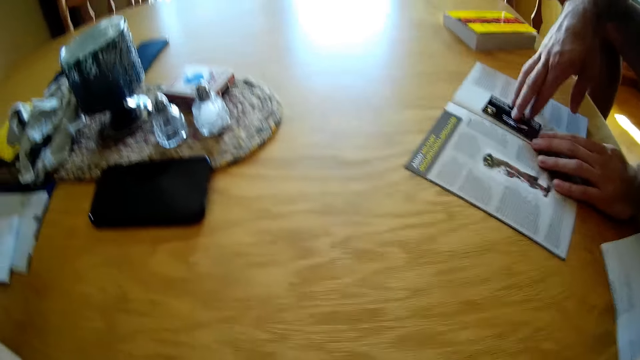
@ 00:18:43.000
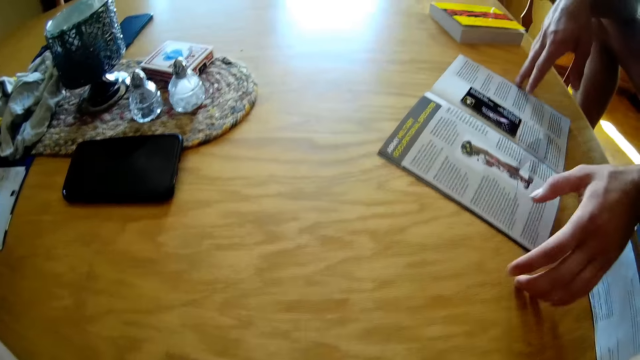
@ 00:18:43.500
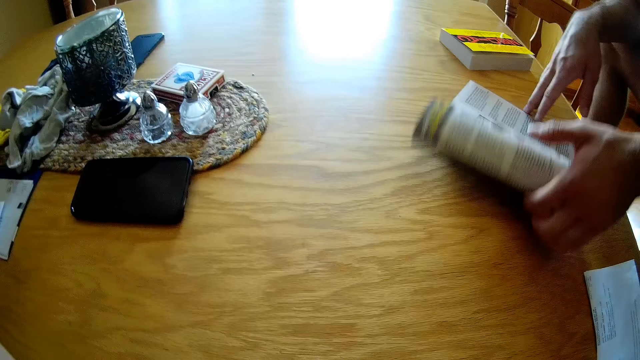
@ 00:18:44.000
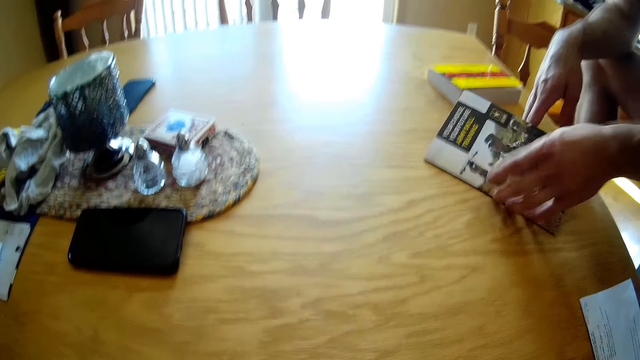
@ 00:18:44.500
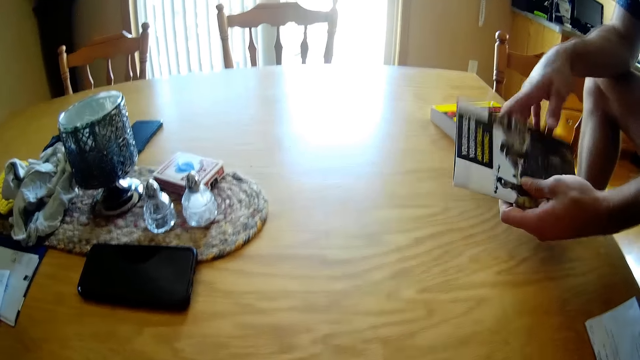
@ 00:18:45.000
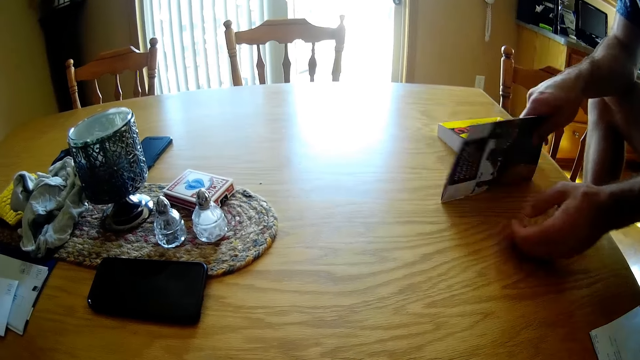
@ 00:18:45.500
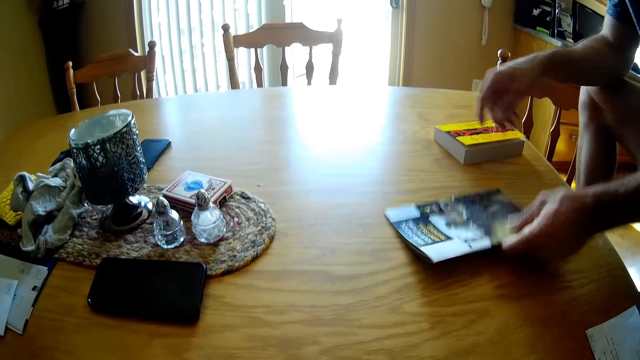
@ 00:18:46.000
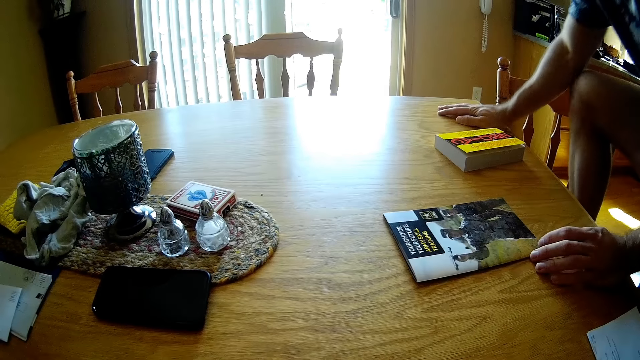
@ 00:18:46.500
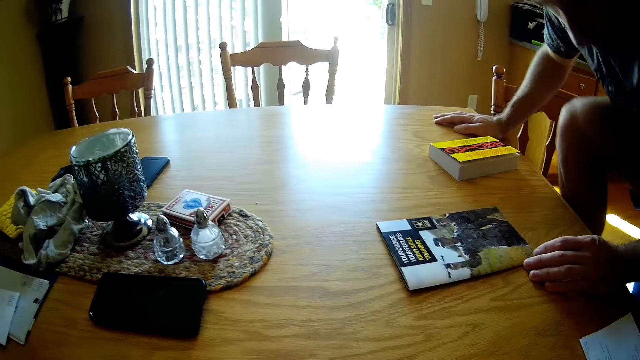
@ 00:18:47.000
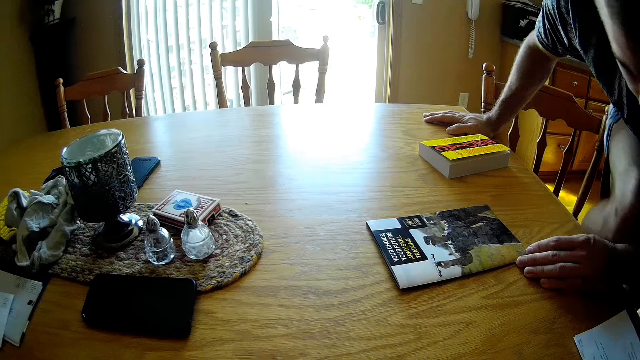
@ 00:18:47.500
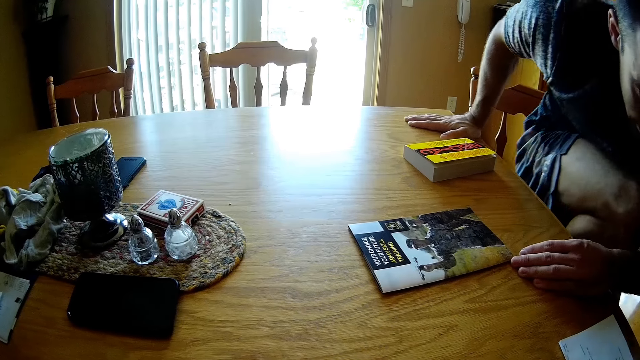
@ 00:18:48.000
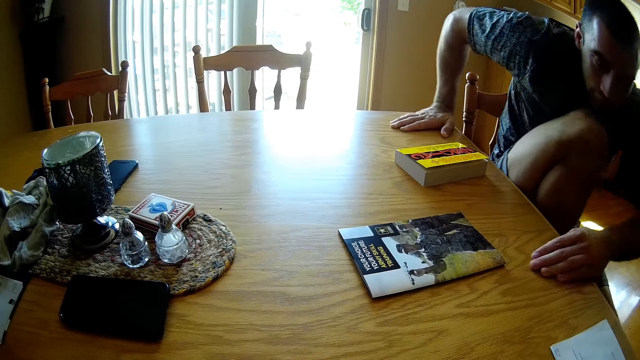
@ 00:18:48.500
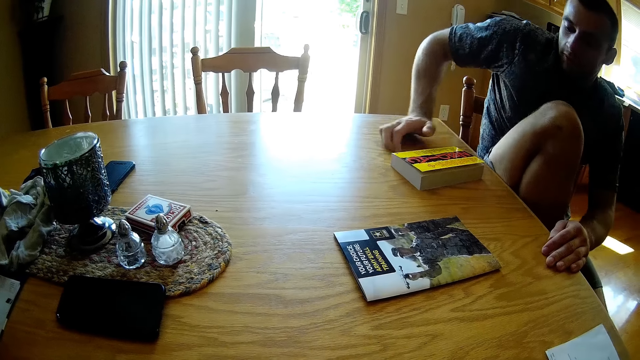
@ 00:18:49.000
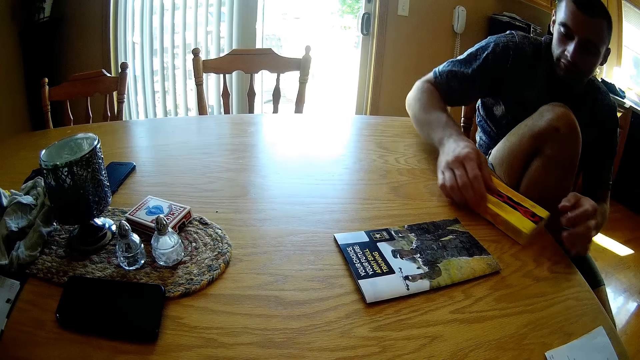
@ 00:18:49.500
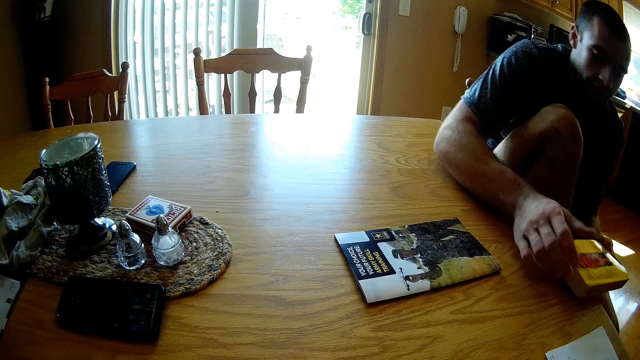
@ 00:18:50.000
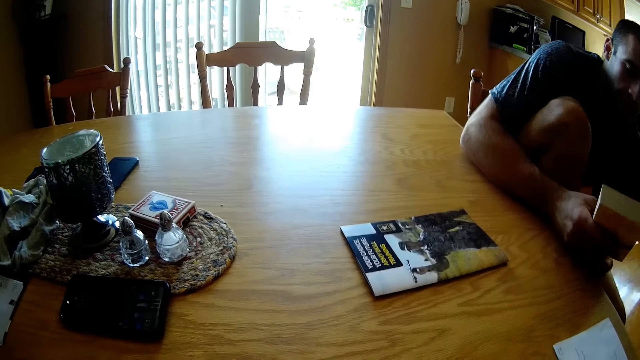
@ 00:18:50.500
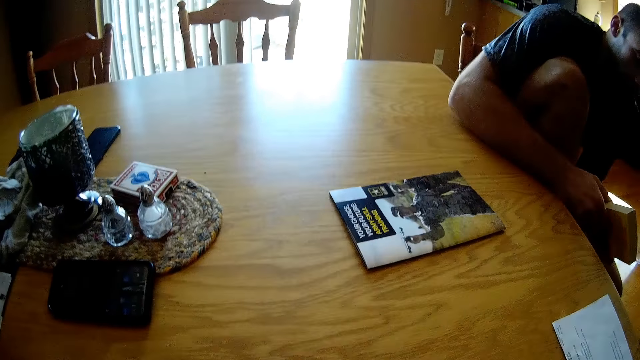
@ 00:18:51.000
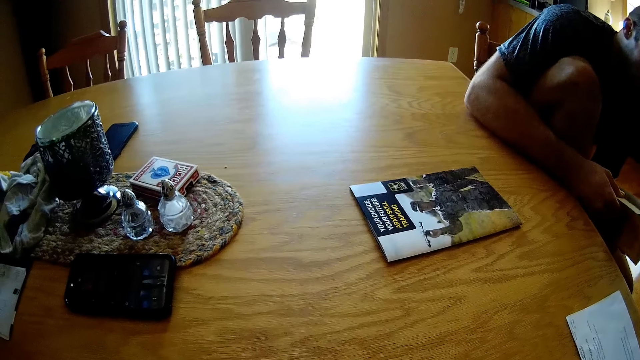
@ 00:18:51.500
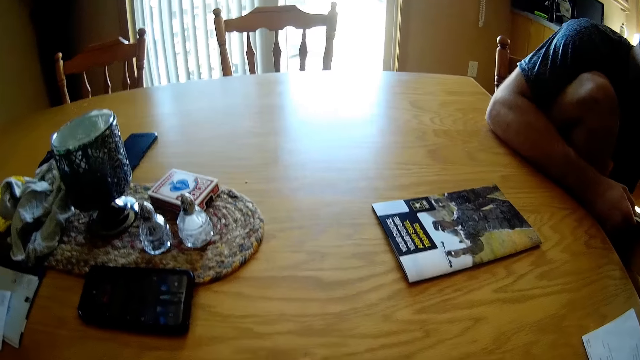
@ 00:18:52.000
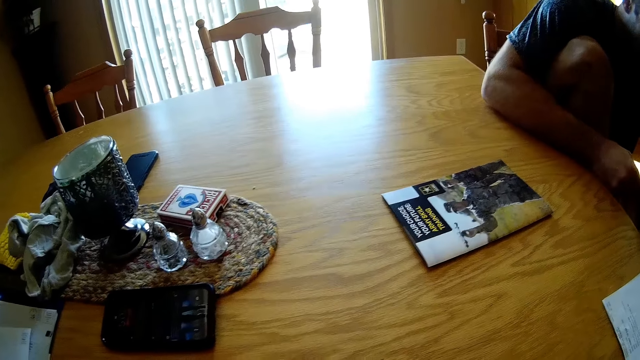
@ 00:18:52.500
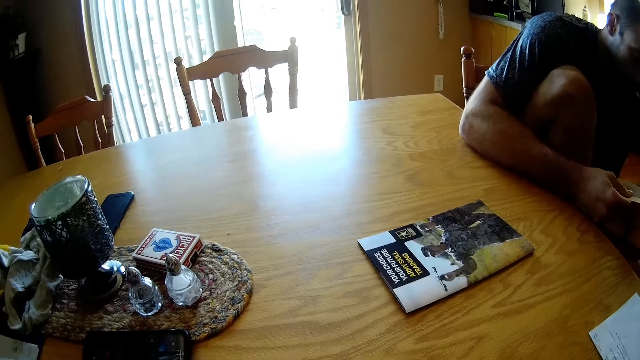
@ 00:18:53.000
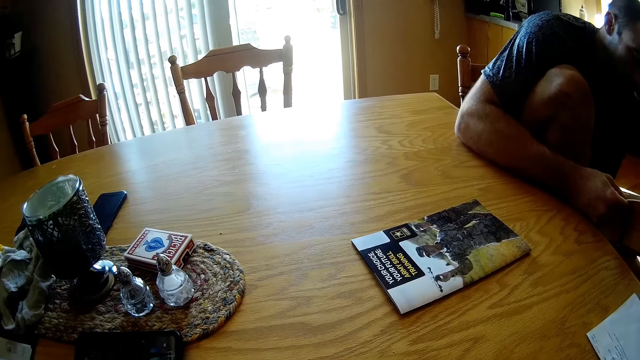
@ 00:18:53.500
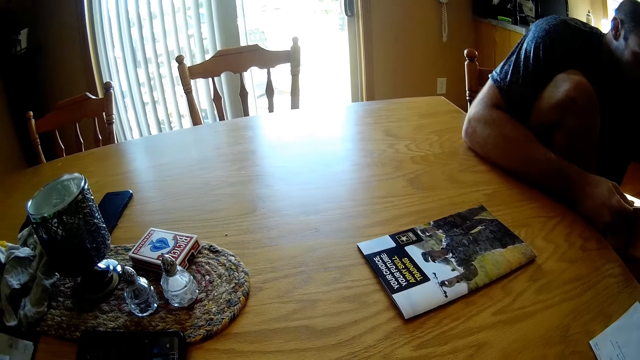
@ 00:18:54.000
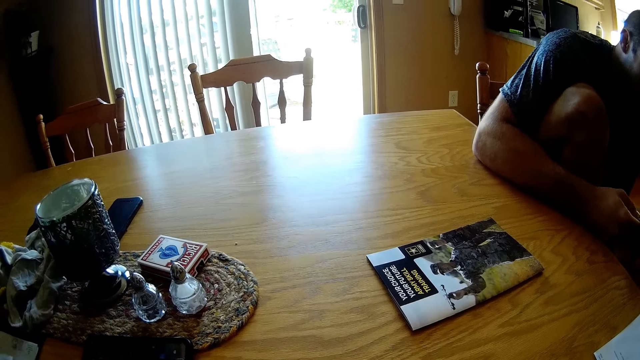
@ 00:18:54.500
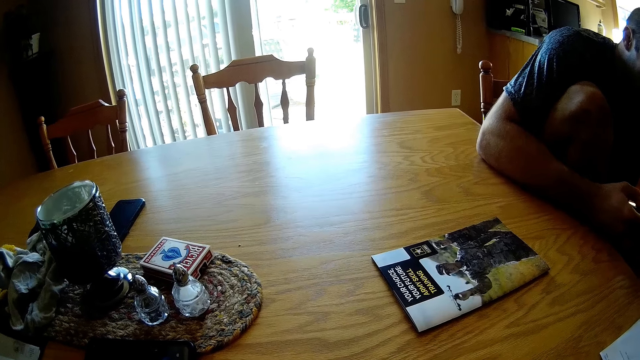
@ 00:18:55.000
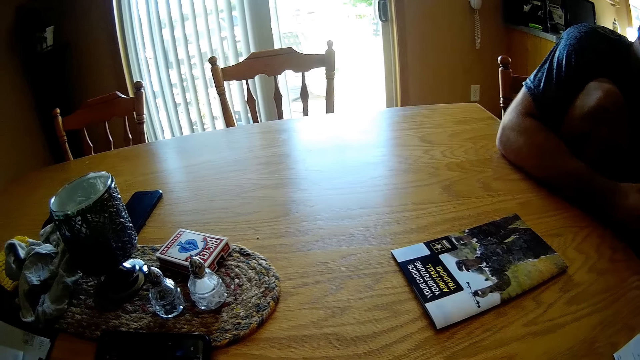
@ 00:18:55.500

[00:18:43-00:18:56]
The camera wearer holds the card on the booklet. A man closes the booklet pages. The man taps the booklet vertically on the table, drops the booklet on the table, holds the table with both hands, sits on the dining chair, picks up a book from the table, and moves the book. The camera wearer speaks to the man. The man flips through pages of the book in hand. The man opens the book.

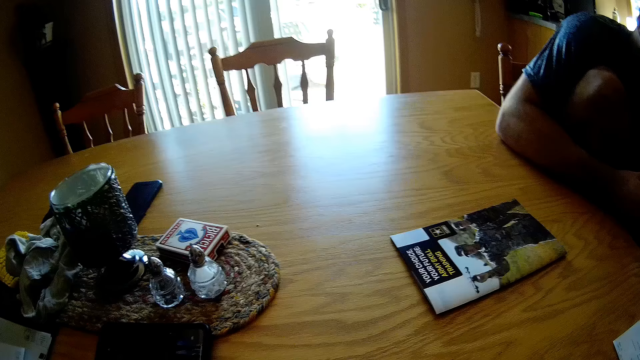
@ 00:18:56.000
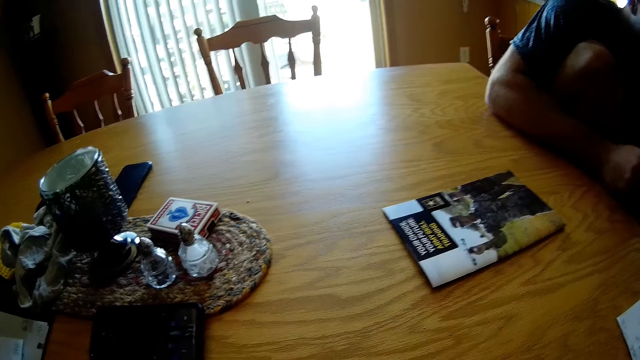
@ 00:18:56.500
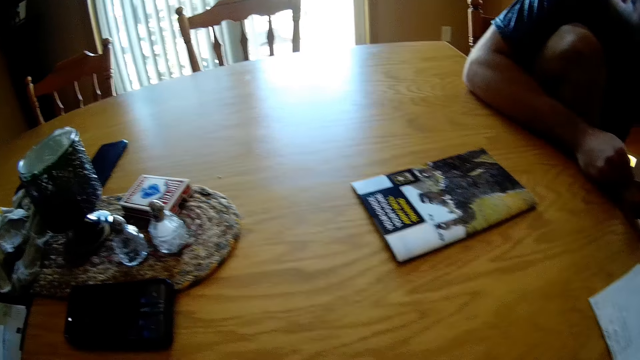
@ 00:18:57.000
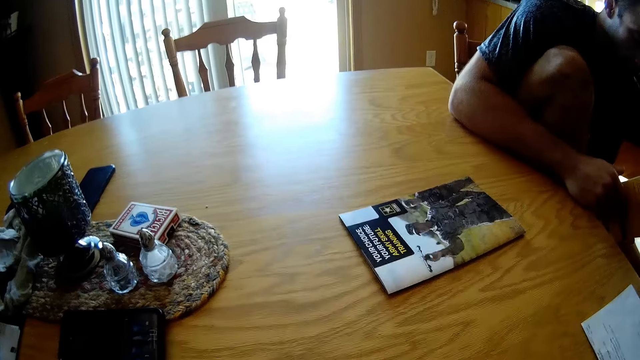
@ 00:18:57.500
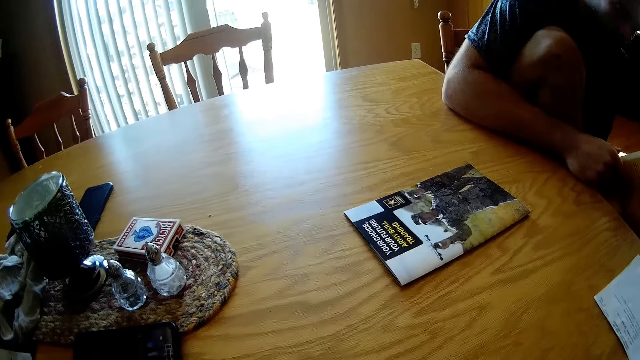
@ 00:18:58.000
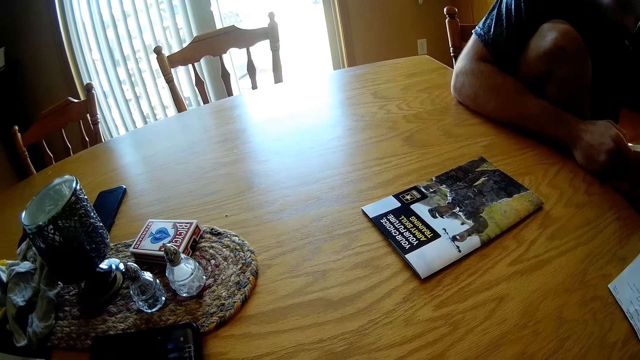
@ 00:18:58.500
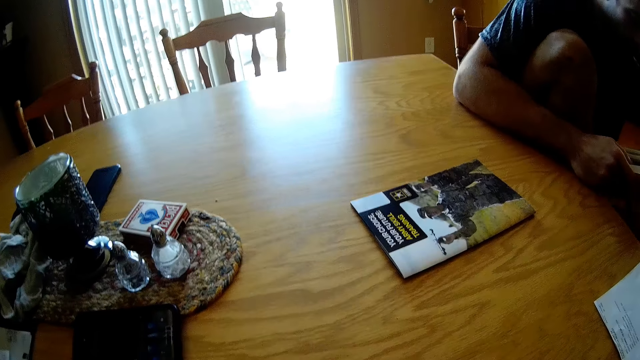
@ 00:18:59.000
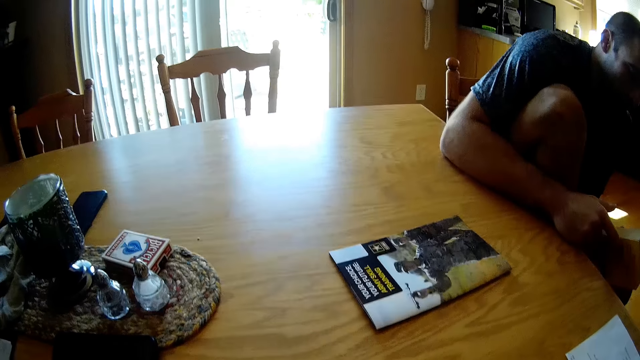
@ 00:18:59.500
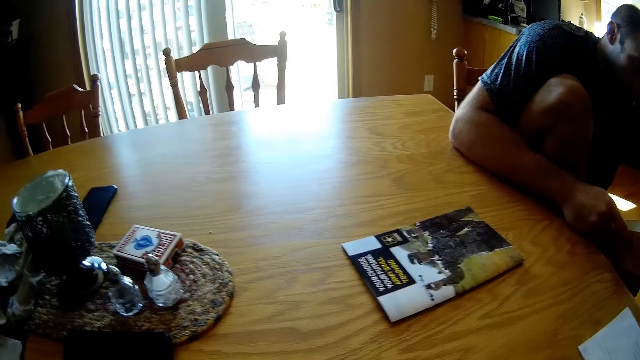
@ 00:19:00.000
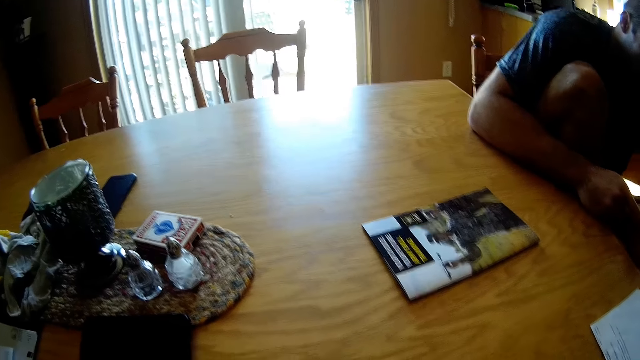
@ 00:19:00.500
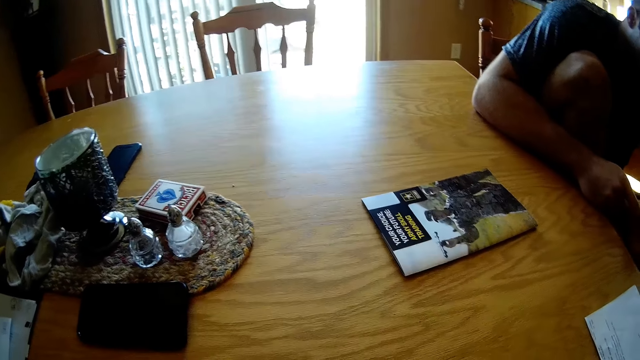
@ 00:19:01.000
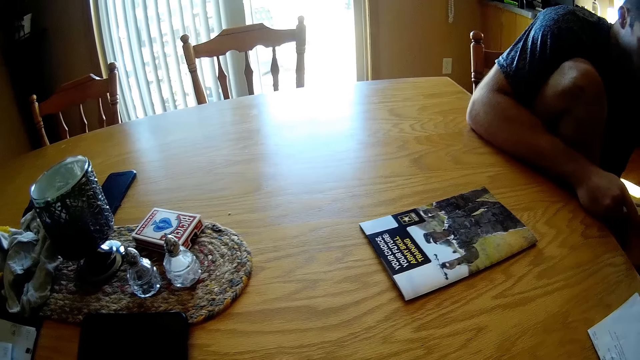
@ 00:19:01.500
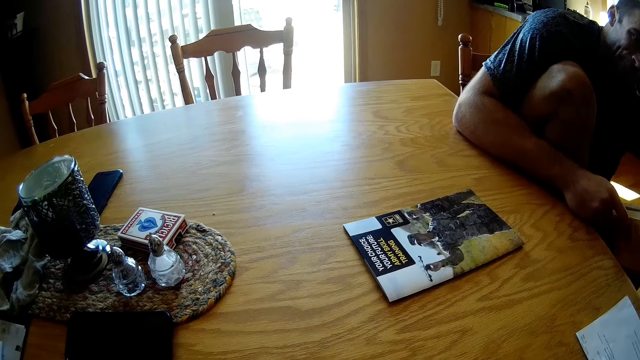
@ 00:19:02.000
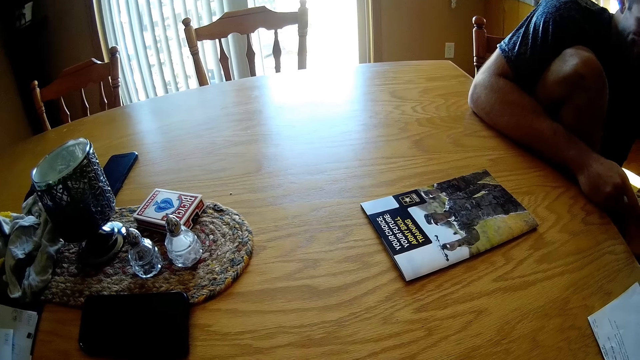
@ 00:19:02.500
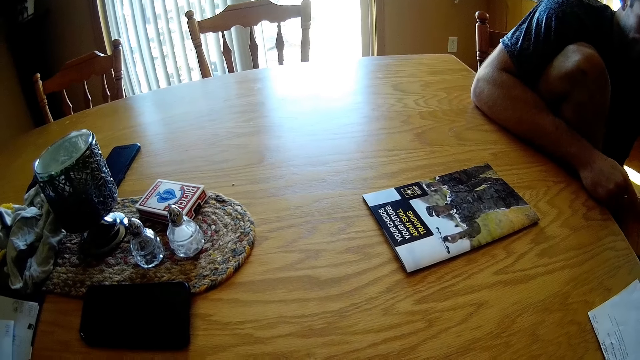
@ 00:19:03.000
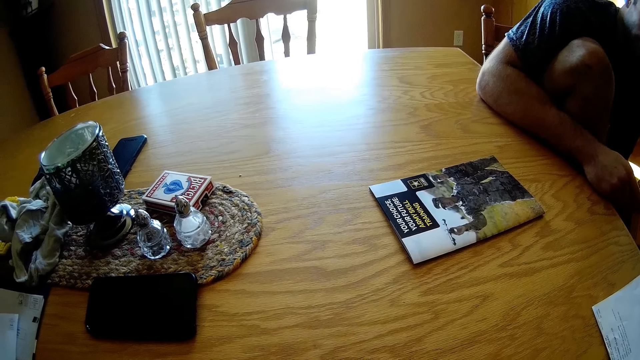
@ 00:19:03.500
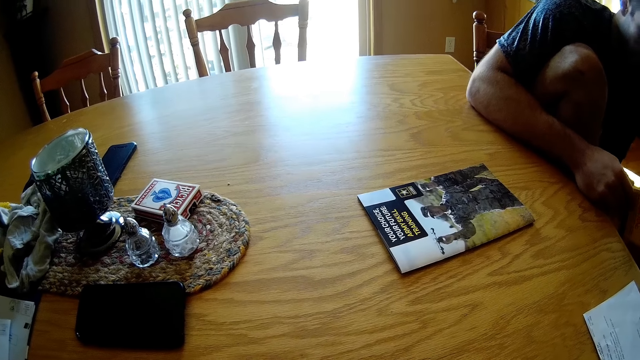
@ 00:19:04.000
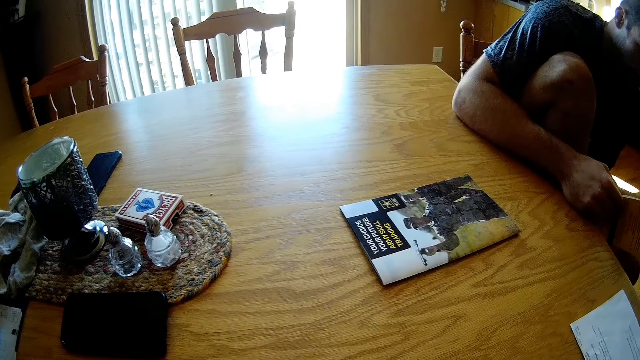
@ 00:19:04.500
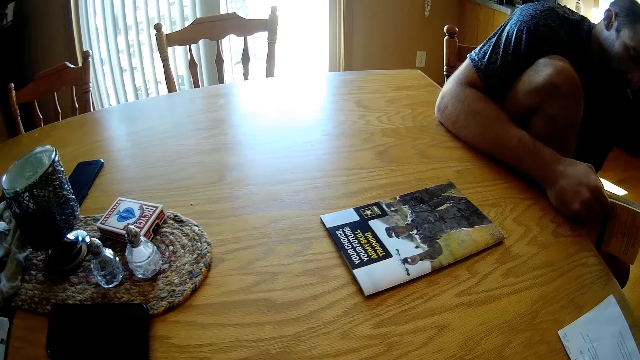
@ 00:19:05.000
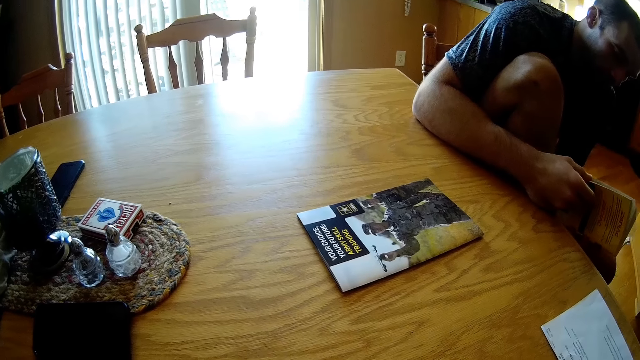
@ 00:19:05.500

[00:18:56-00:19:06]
A man speaks to the camera wearer. The camera wearer speaks to the man.
